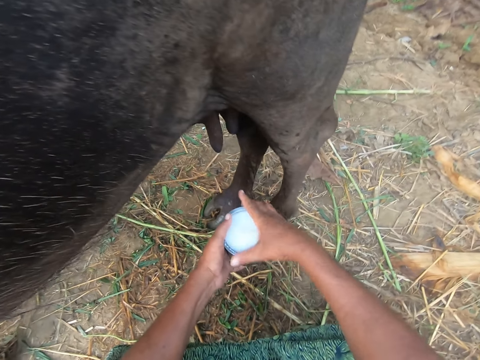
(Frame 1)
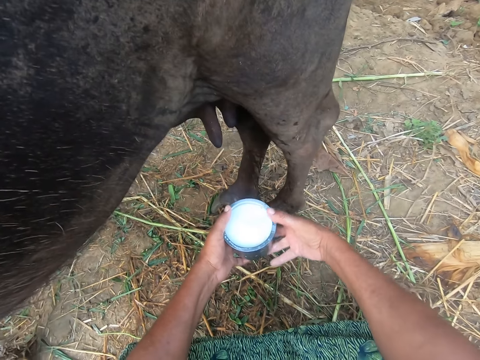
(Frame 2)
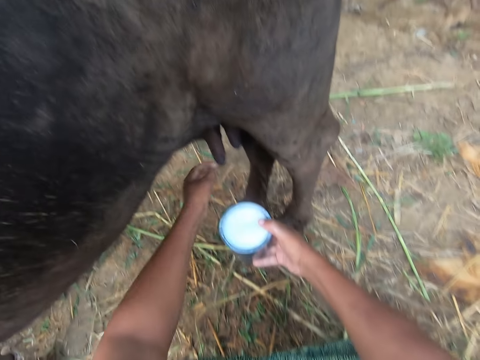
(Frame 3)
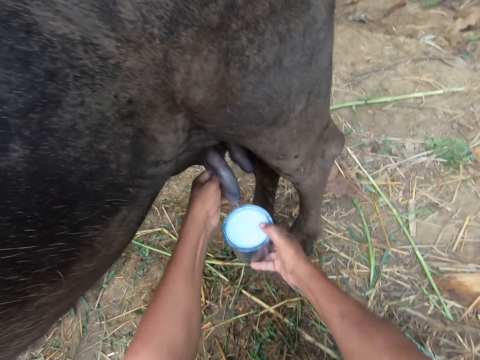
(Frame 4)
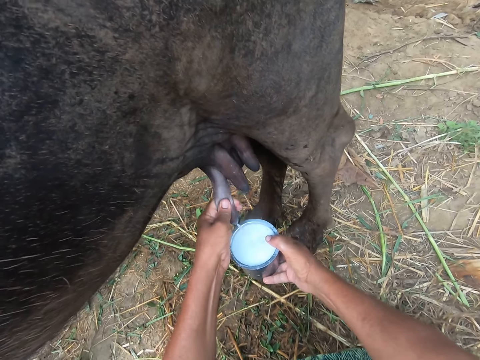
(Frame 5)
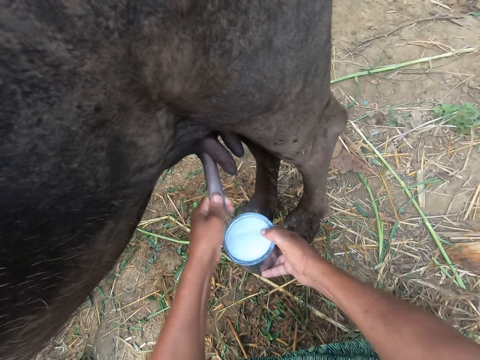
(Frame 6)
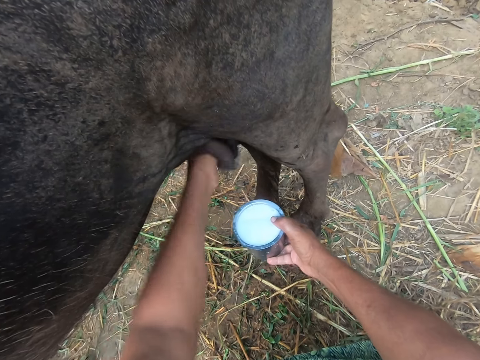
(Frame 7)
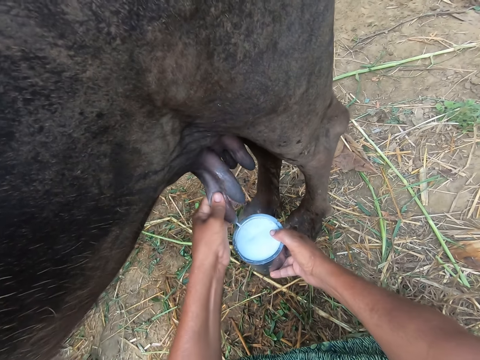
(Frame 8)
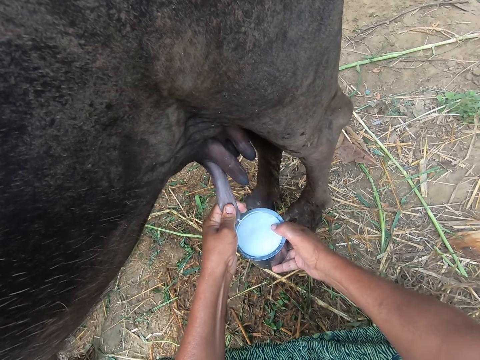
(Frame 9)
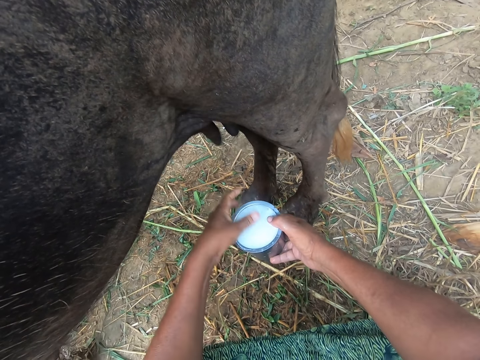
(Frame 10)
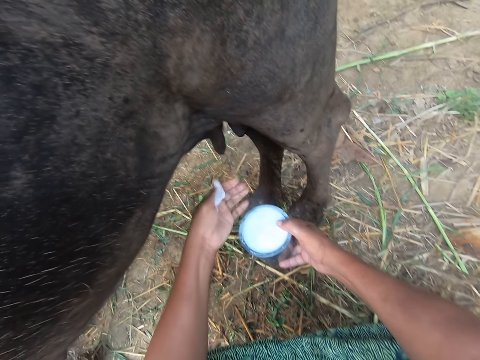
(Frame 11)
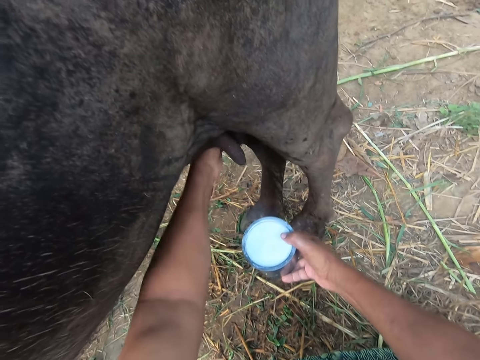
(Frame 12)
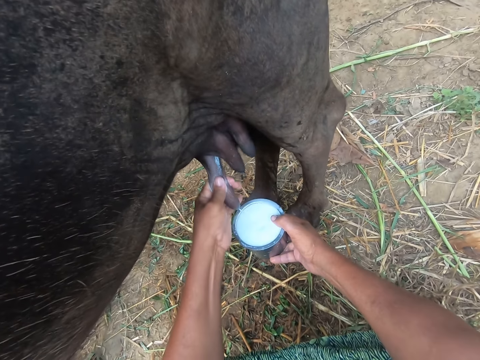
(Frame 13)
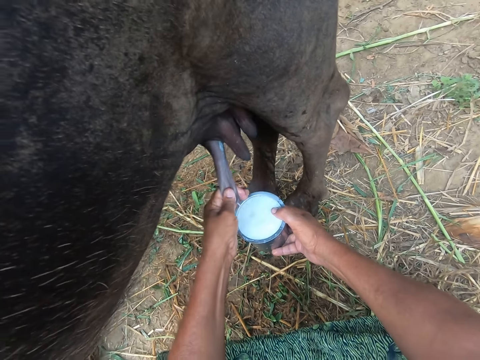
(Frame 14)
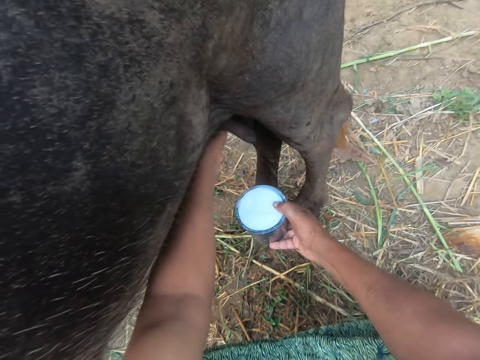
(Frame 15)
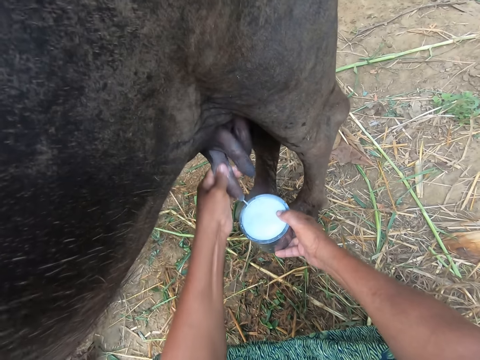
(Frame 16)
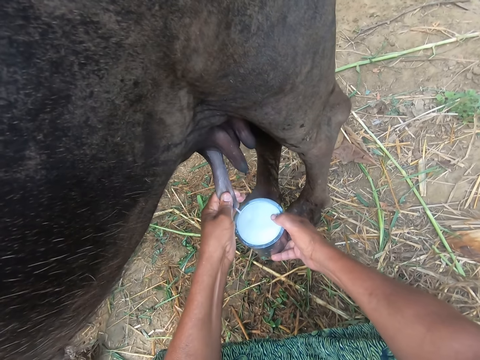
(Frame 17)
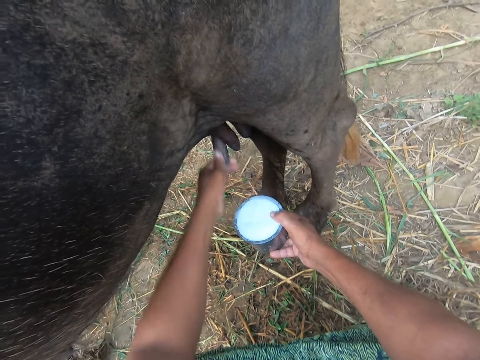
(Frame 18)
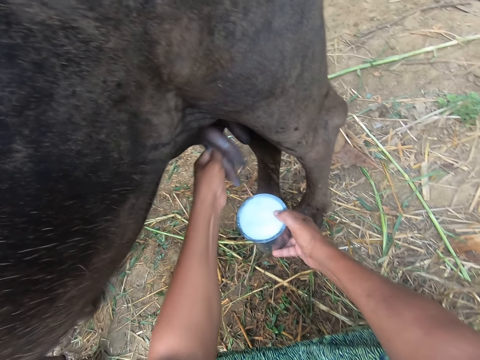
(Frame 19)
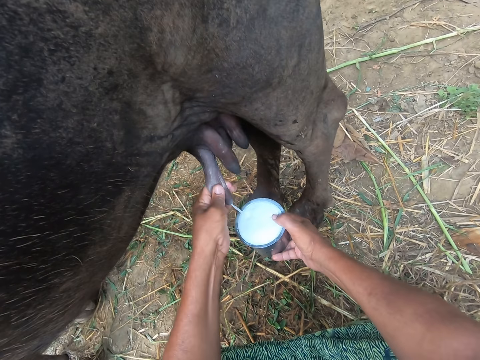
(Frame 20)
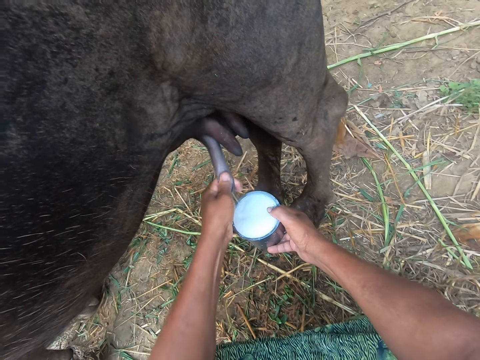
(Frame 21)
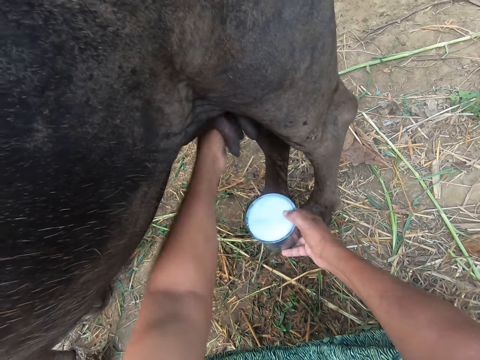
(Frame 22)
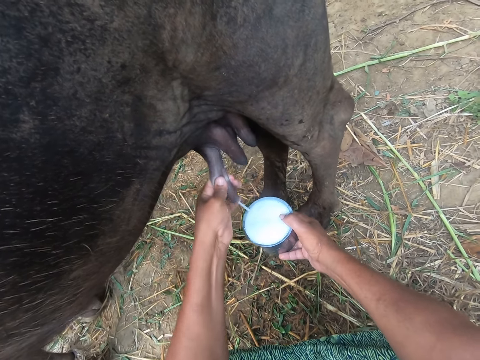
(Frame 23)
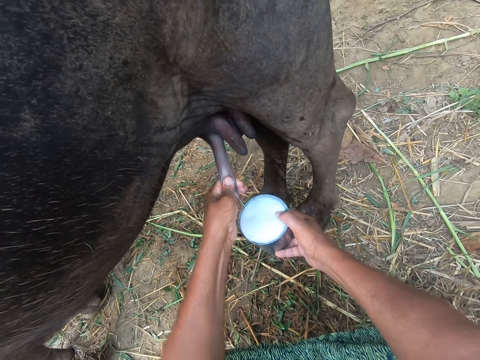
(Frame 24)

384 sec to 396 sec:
The camera wearer touches the tin. They swing the right hand. They move the tin to the right hand. They swing the left hand, hold the cow breast and milk the cow. They swing the left hand. They dip a finger in the milk. They swing the left hand. They rub milk on the finger, hold the cow breast and milk the cow.

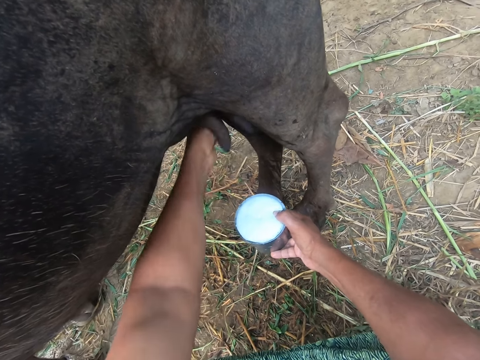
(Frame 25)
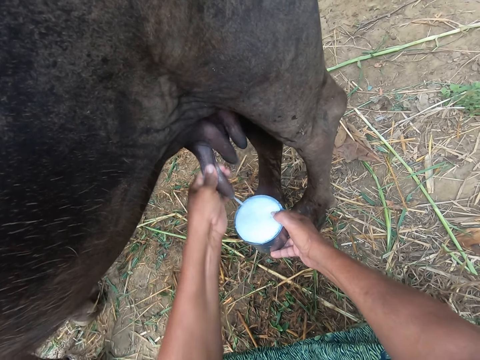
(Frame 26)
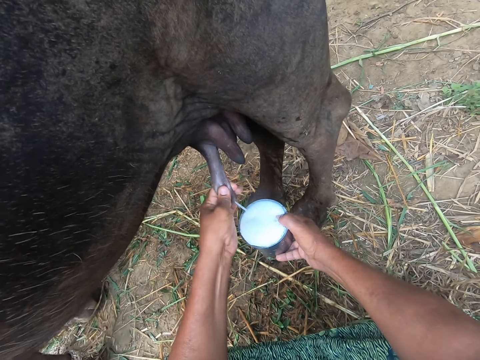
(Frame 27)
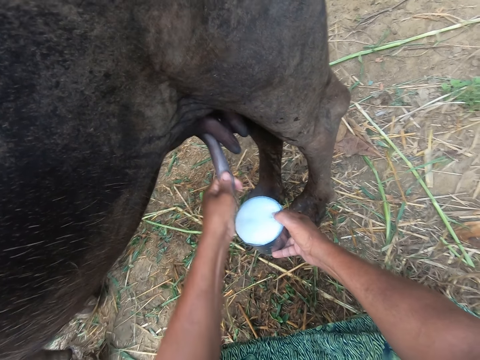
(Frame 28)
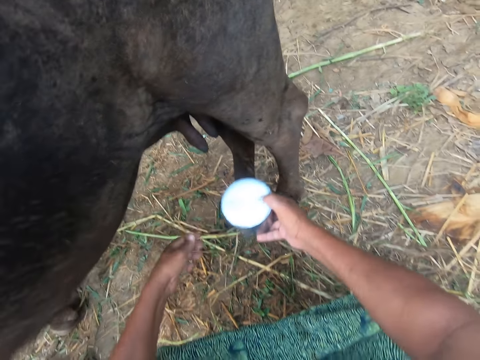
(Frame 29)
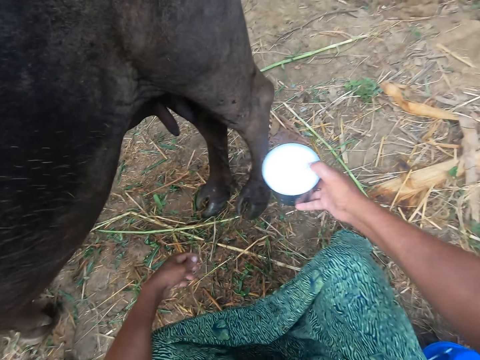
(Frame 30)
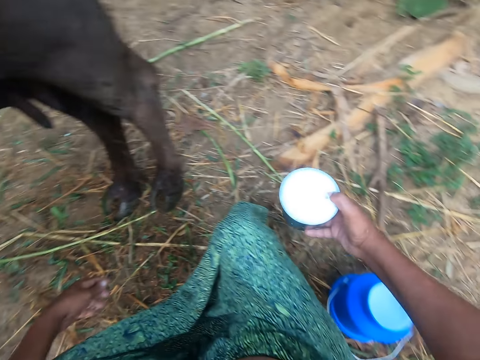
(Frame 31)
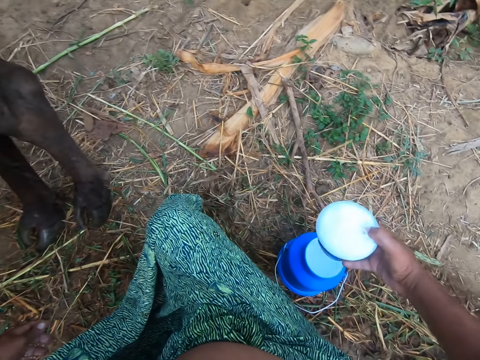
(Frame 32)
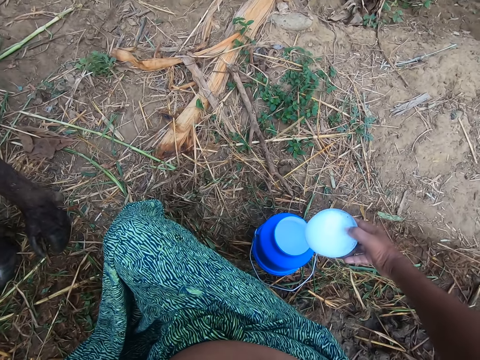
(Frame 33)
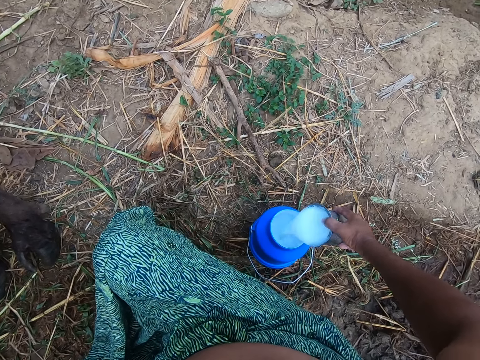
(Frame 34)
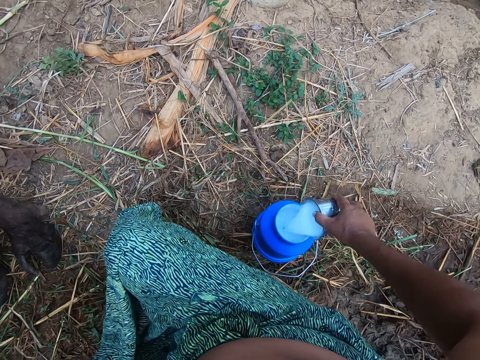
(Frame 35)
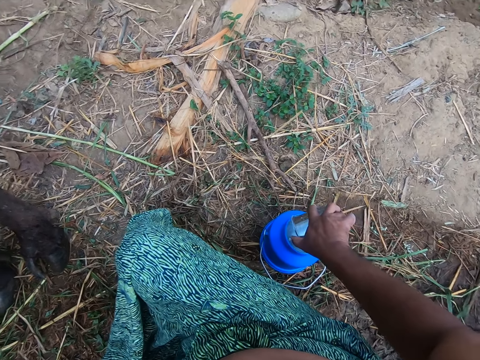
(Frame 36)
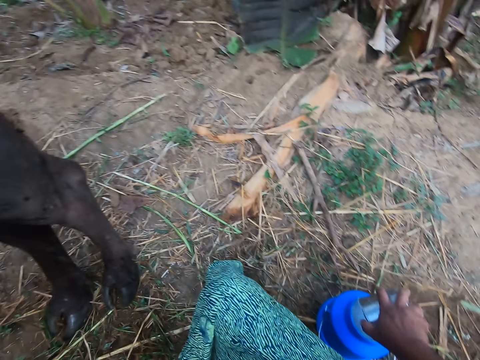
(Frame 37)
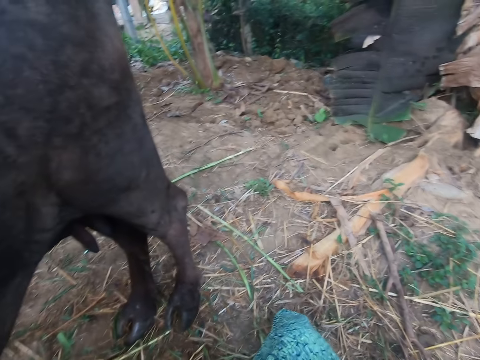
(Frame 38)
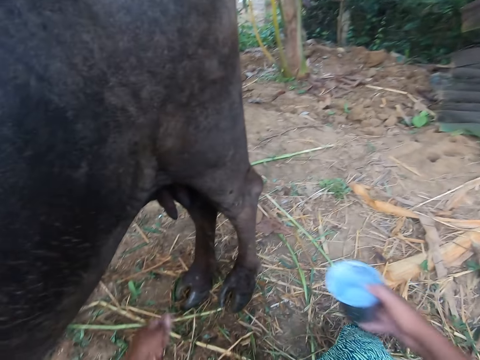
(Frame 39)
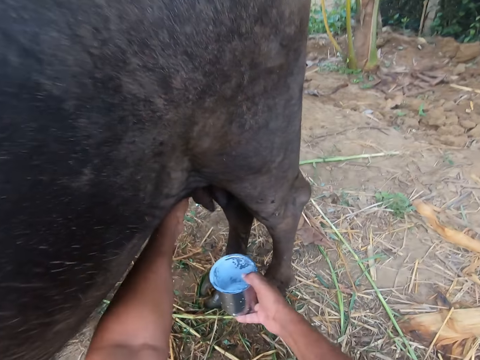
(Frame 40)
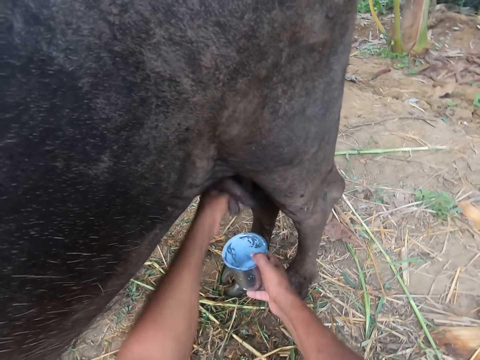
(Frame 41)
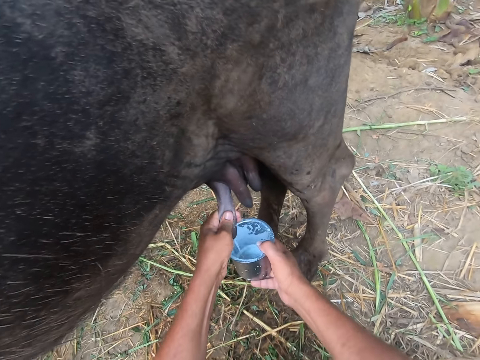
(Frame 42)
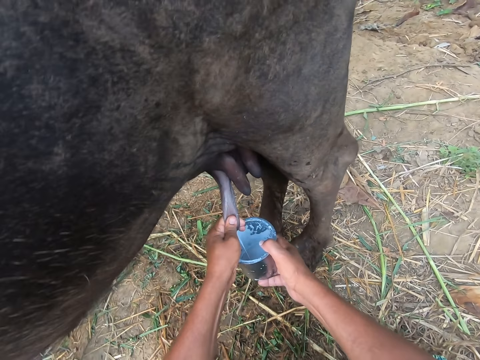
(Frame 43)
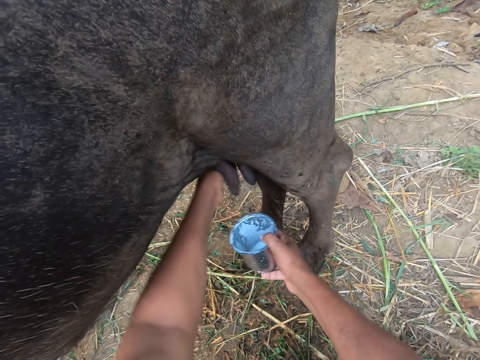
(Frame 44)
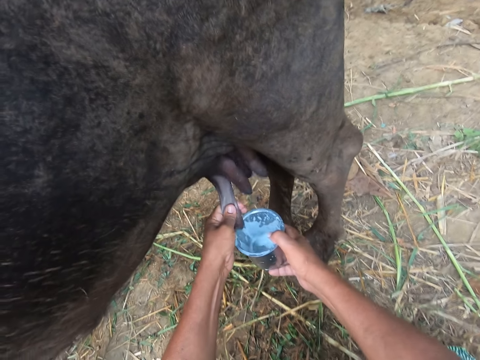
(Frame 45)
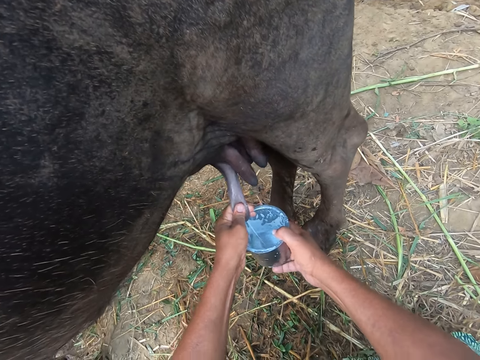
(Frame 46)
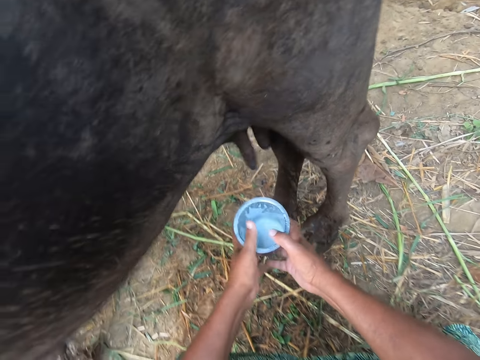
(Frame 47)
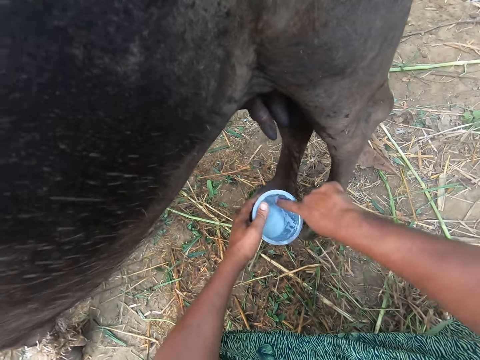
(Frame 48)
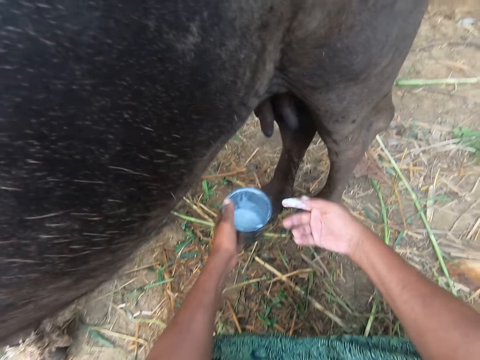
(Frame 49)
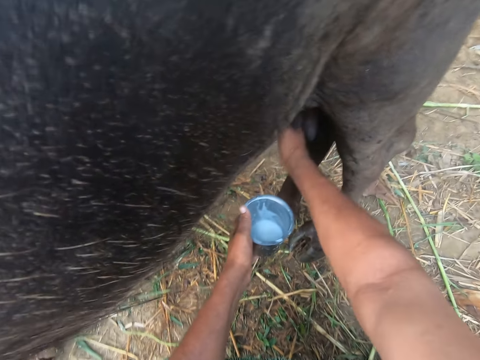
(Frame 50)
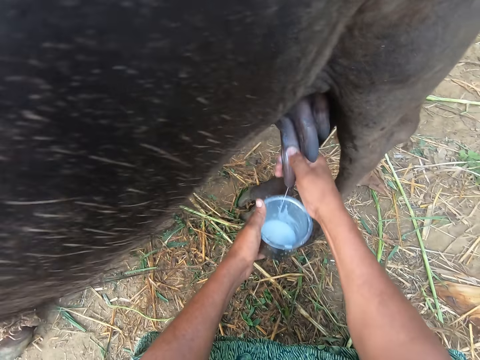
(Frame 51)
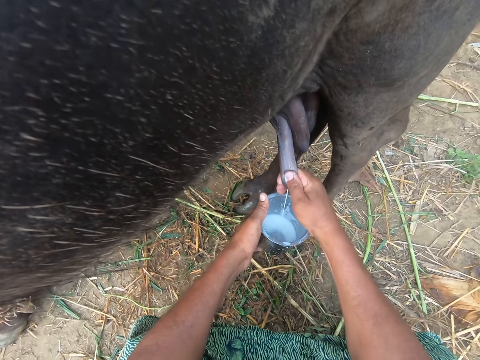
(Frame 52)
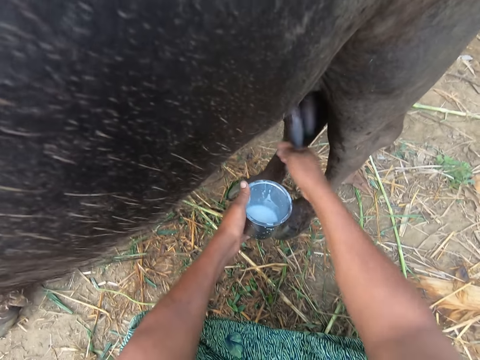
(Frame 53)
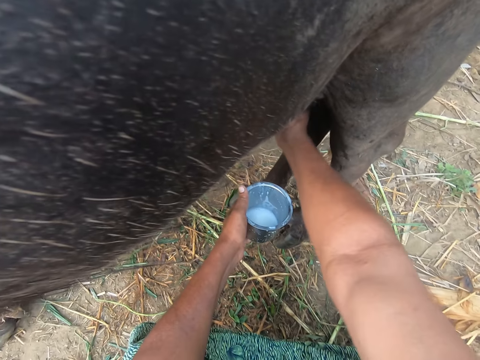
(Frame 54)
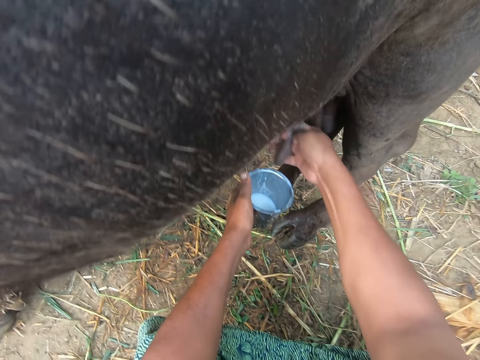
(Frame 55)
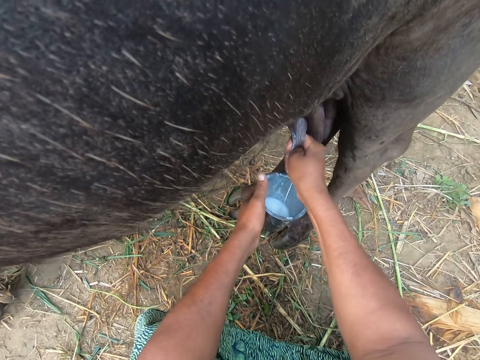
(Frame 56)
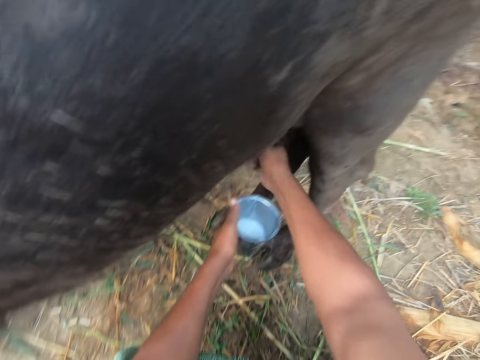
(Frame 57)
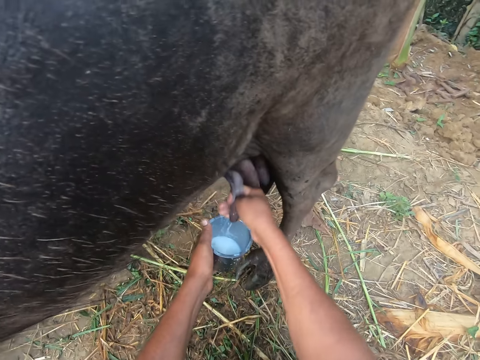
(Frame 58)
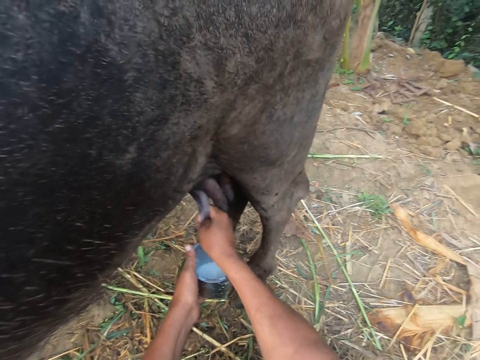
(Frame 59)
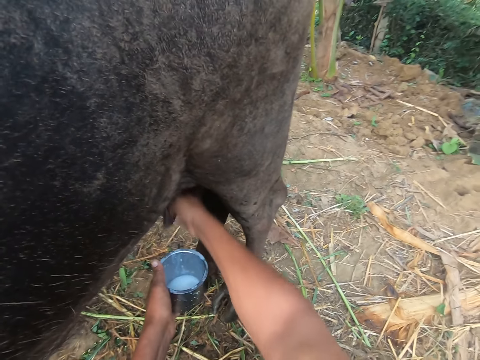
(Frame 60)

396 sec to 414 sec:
The camera wearer swings the left hand. He swings the hand that is holding the tin. He pours the milk from the cup into the plastic container on the floor. He swings the hand that is holding the tin. He swings the left hand, holds the cow breast and milks the cow. He swings the left hand. He holds the tin. He swings the right hand. He touches the milk in the tin. He swings the right hand. He rubs milk on the finger. He cleans the inside of the cup with his right ring finger. He holds the cow breast and milks the cow. He swings the right hand, holds the cow breast and milks the cow.
